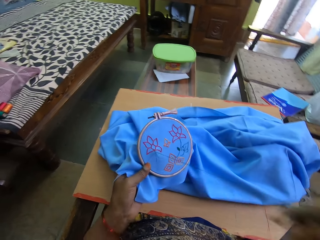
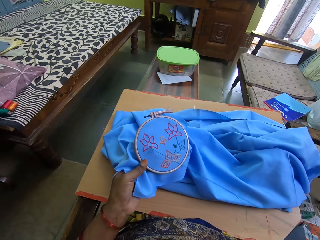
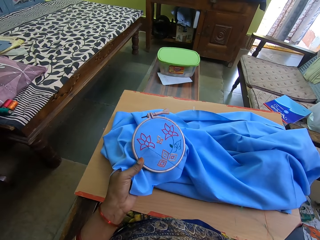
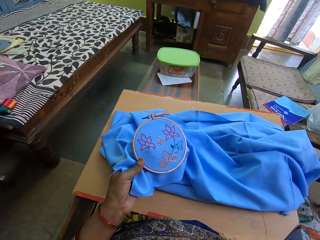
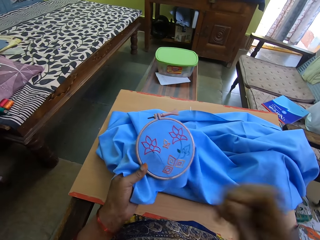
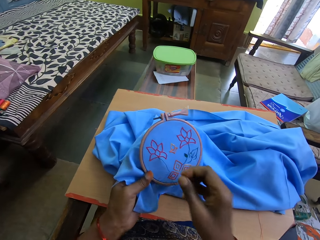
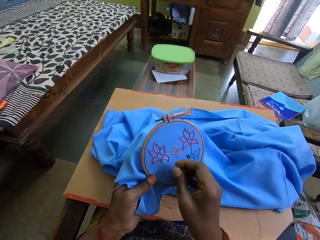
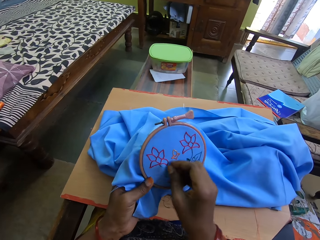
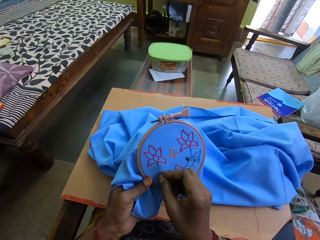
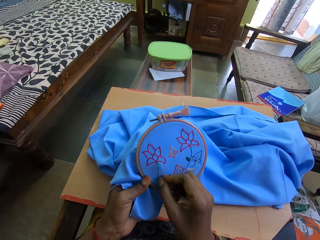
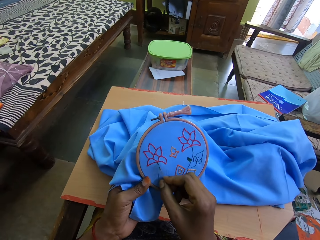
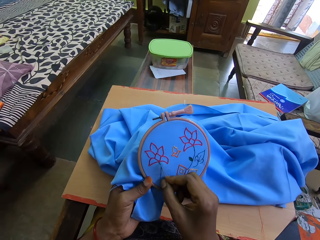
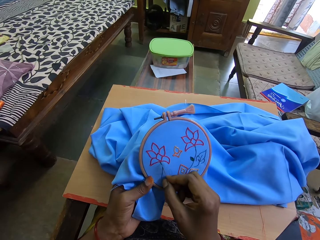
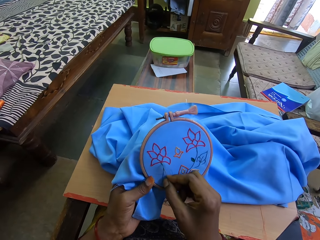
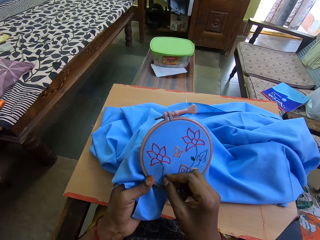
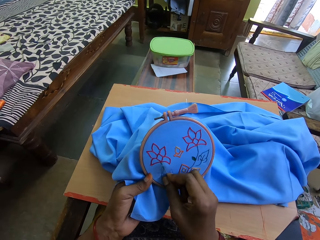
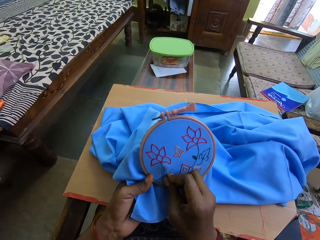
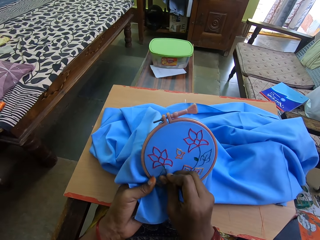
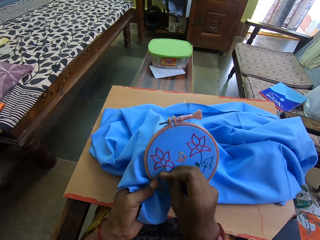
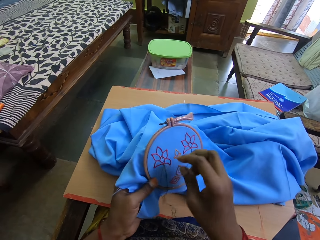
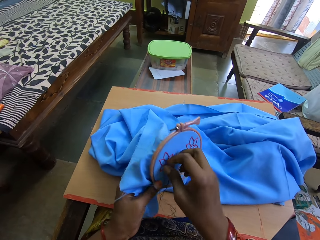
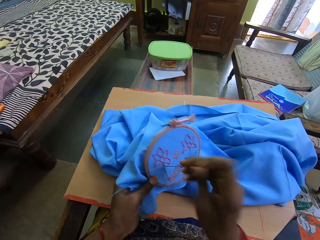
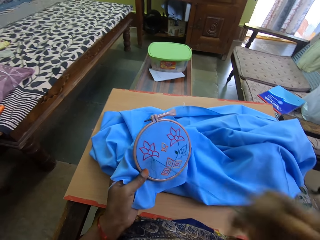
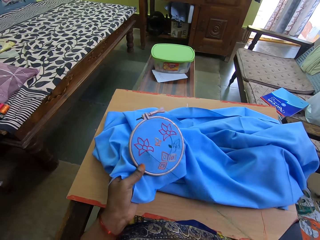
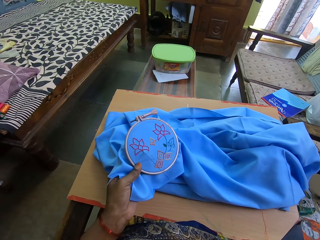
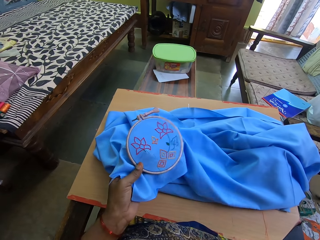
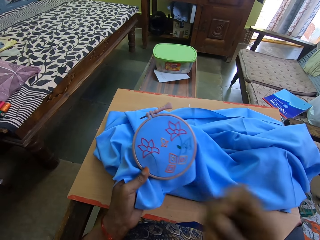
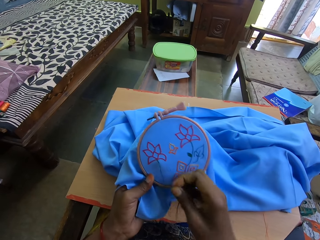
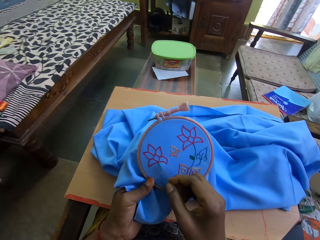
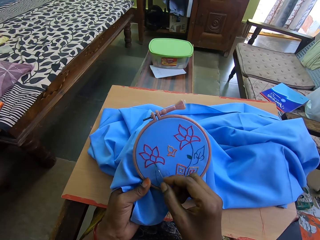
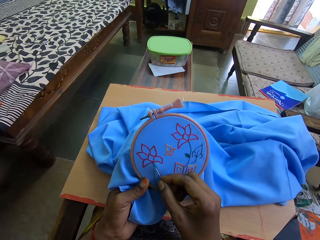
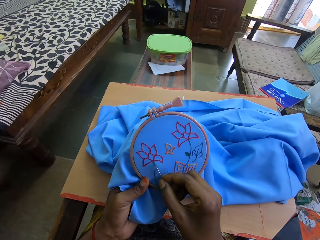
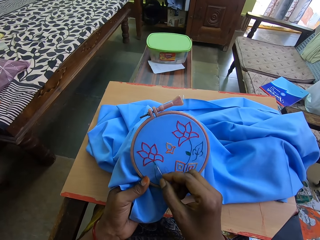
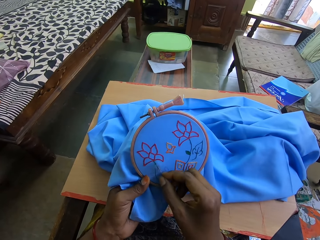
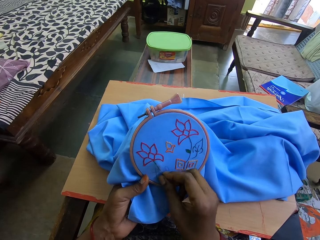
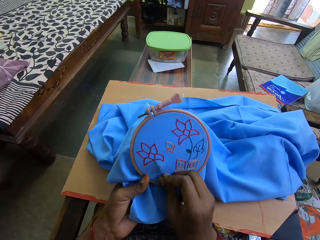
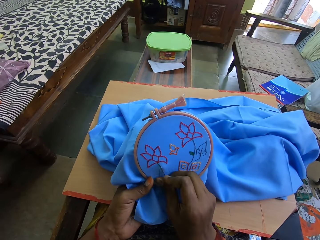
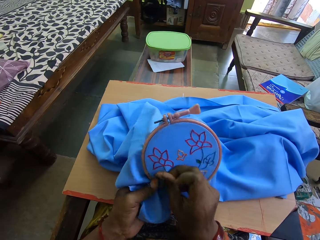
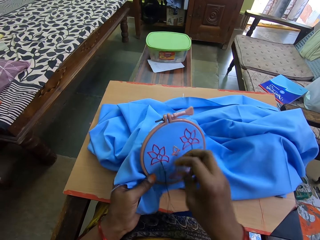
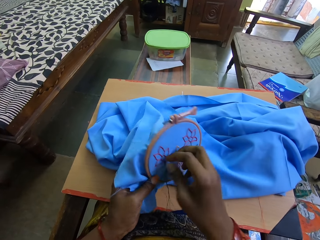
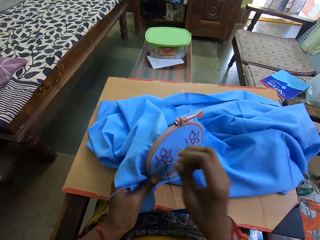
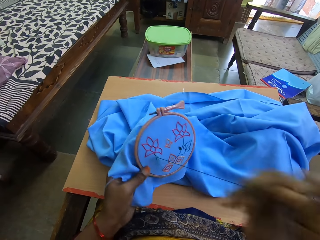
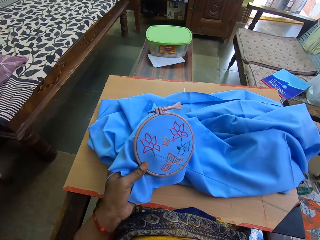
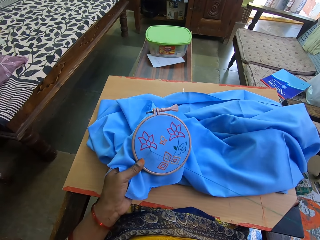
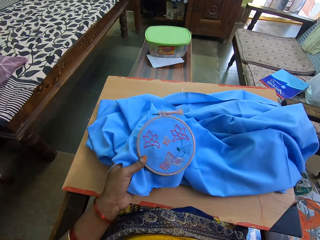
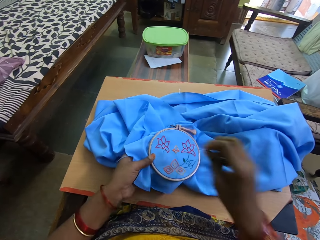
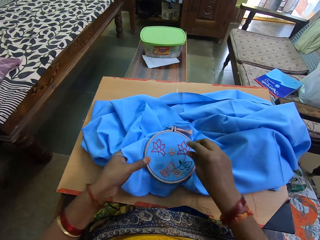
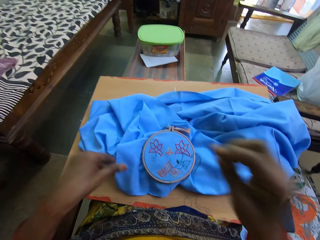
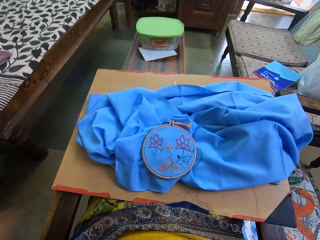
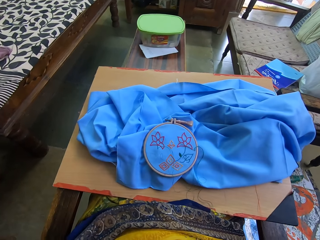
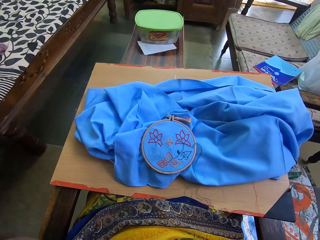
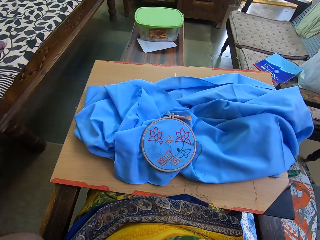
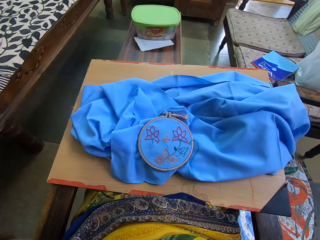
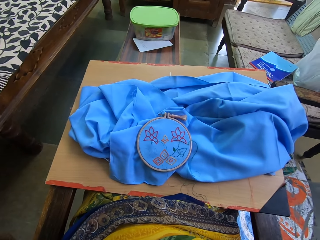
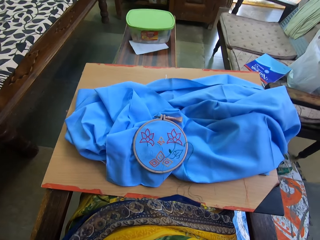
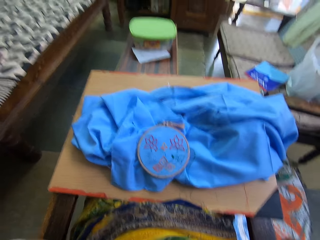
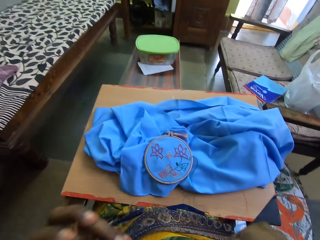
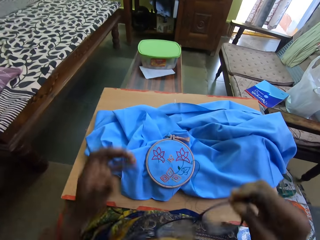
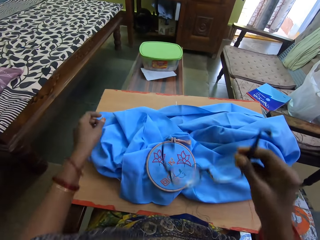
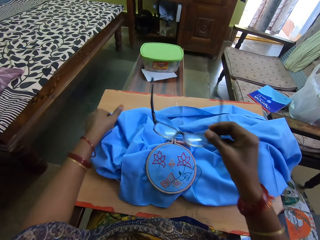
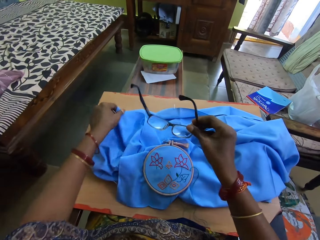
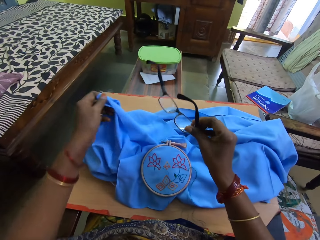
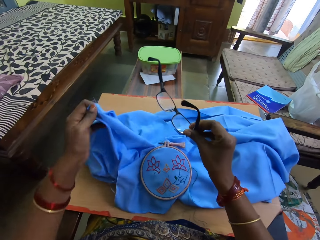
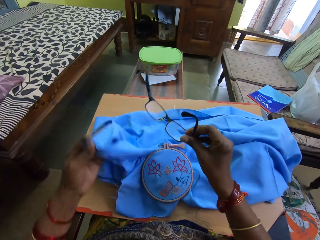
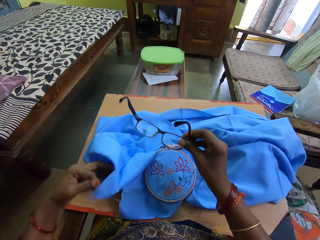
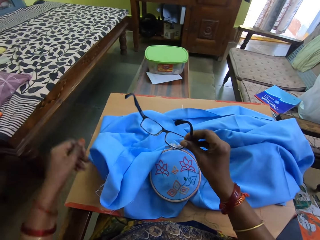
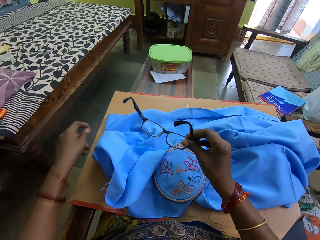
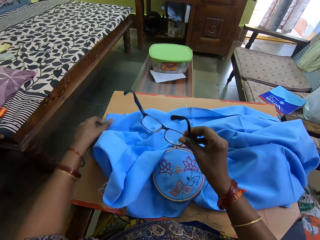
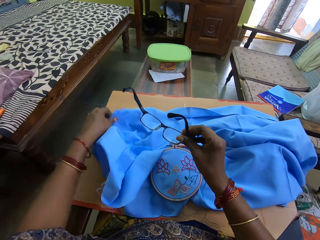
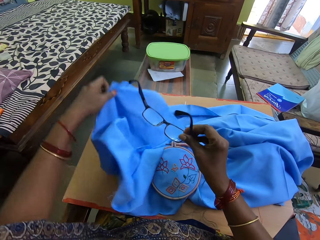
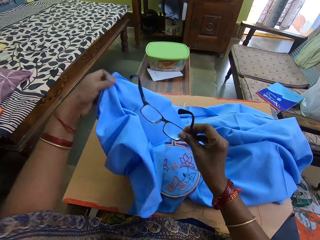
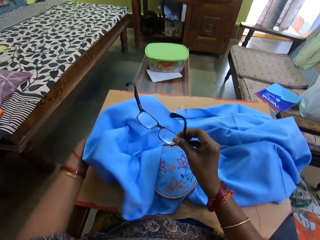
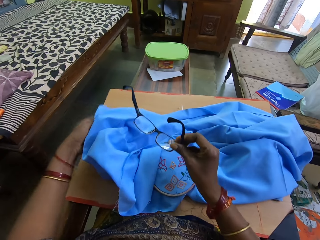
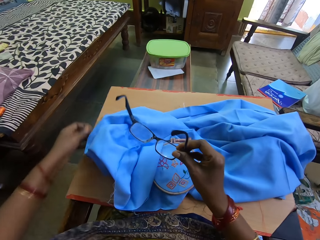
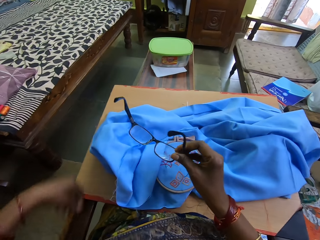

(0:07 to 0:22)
The camera wearer sews the cloth. They pull the thread. They sew the cloth. They pull the thread. They place the cloth on a table. They raise their hands. They do something. They hold glasses.

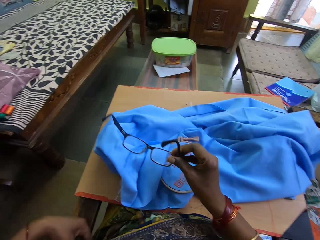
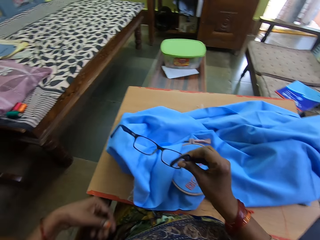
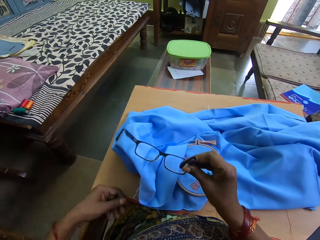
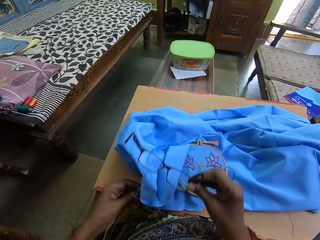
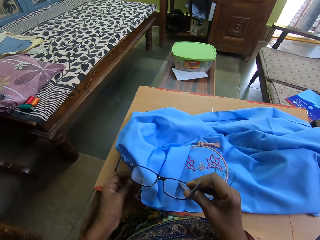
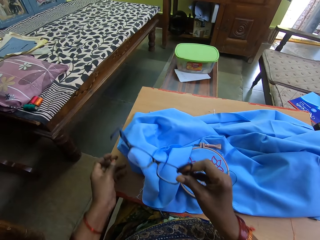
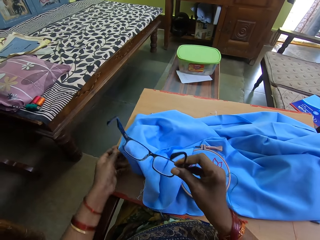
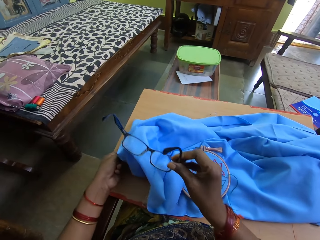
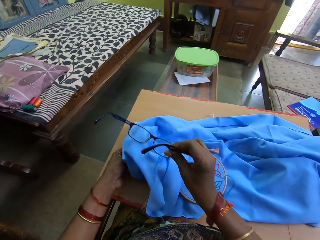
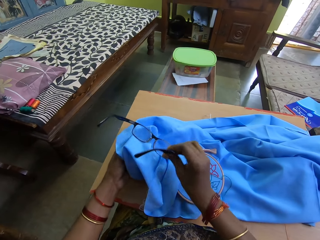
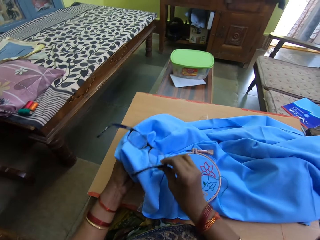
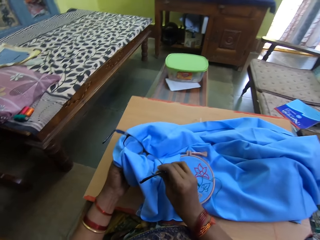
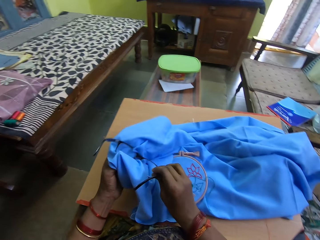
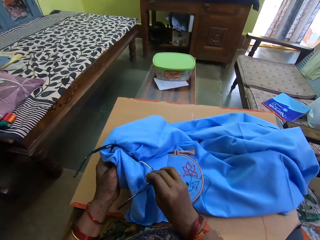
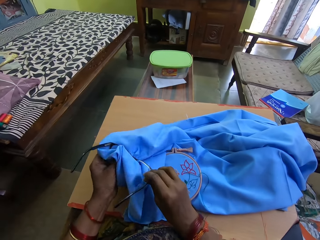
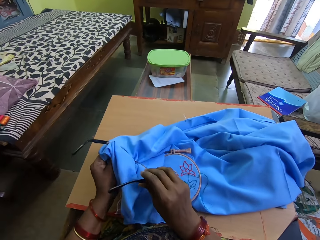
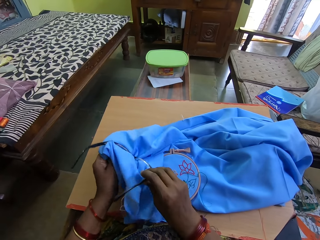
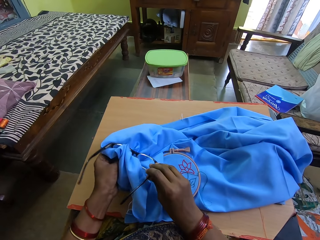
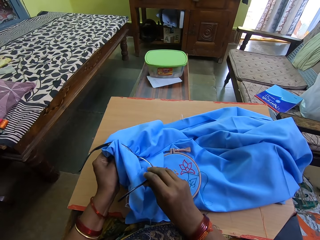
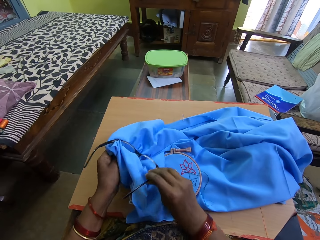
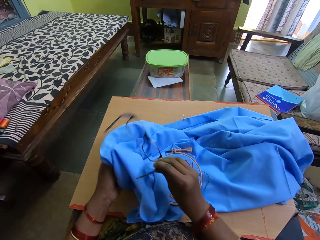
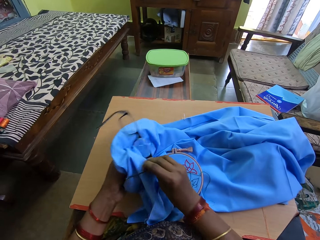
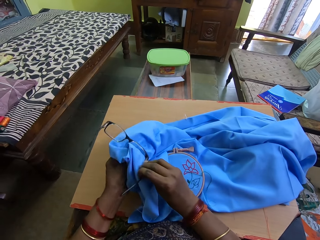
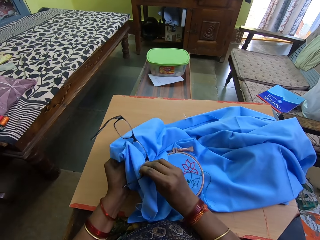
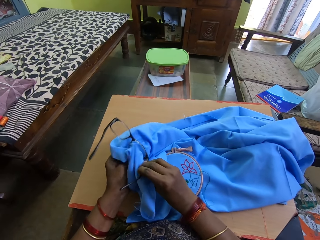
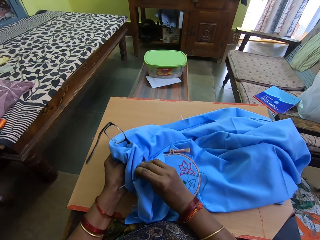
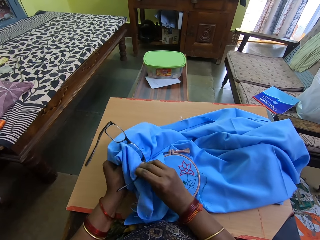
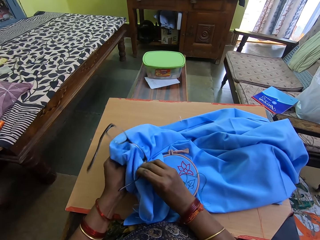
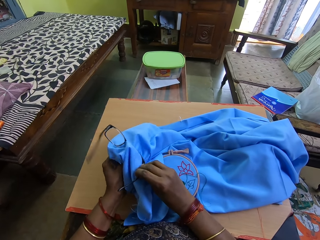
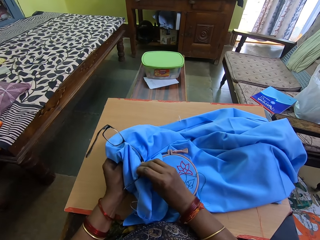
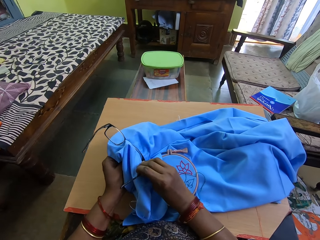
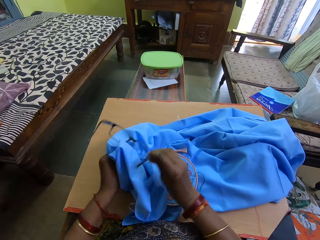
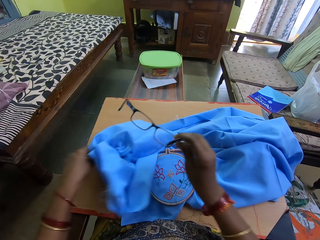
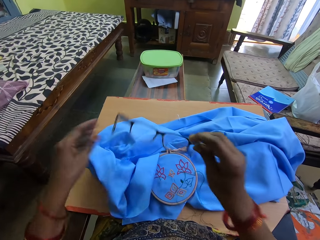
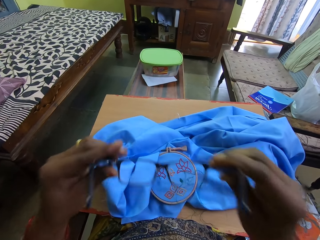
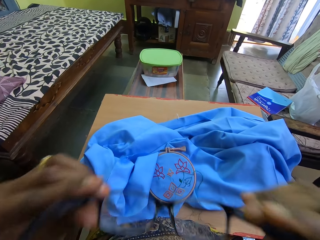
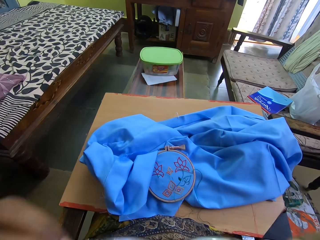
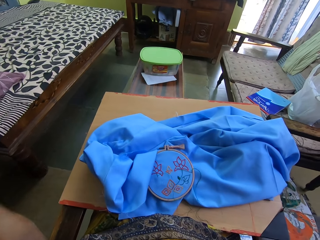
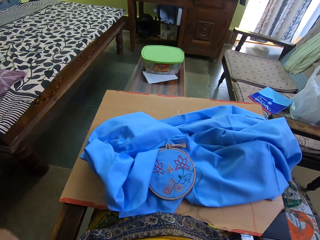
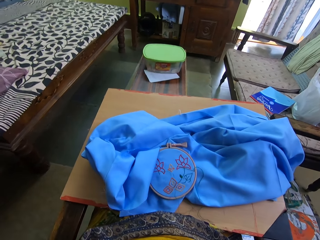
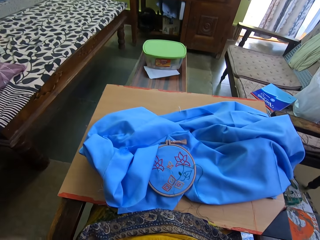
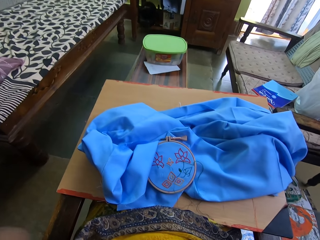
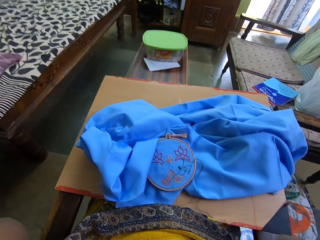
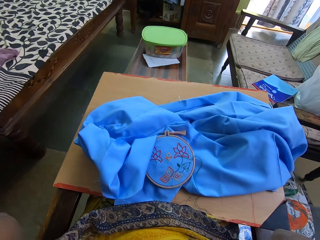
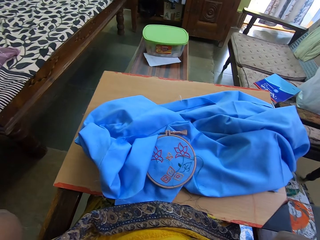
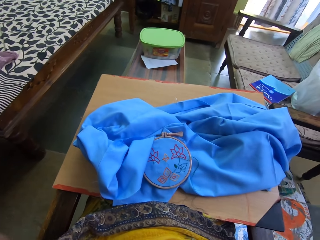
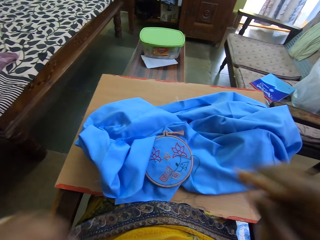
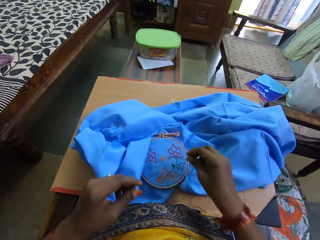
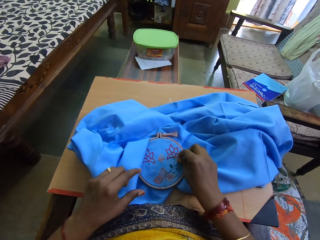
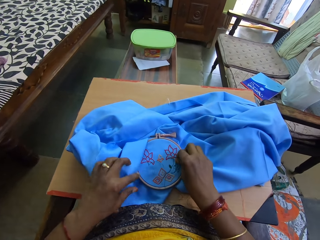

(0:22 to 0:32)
The camera wearer cleans her glasses with the cloth. She puts on her glasses.
